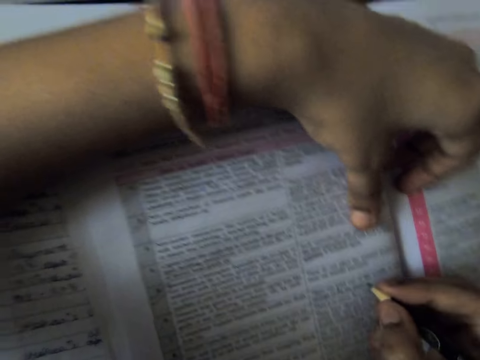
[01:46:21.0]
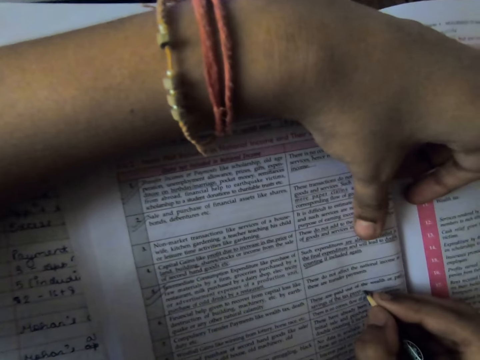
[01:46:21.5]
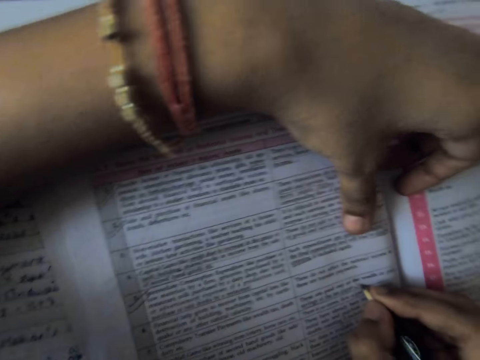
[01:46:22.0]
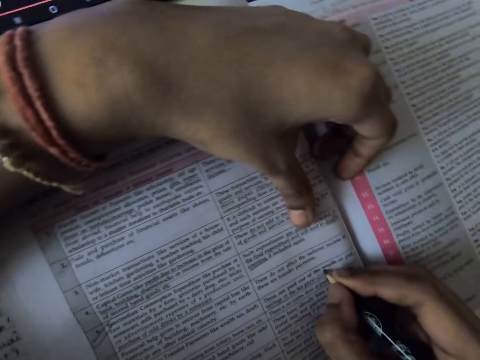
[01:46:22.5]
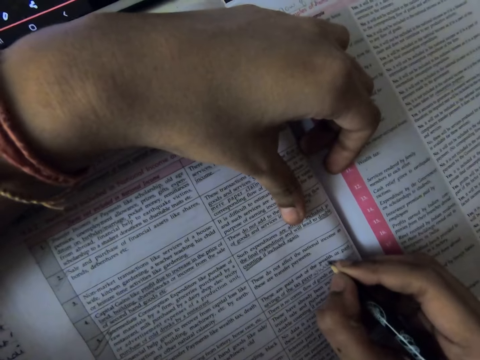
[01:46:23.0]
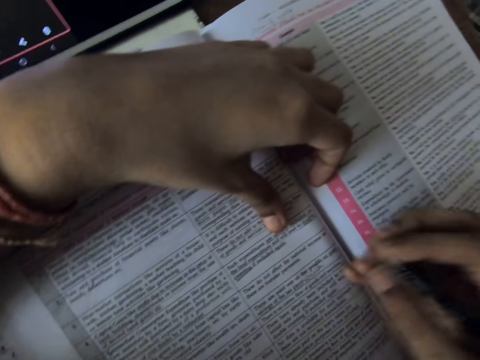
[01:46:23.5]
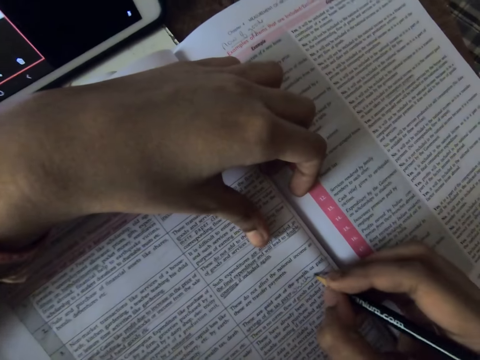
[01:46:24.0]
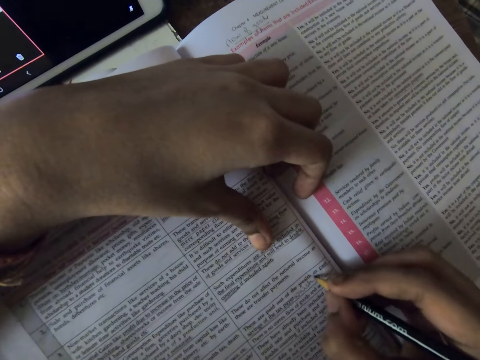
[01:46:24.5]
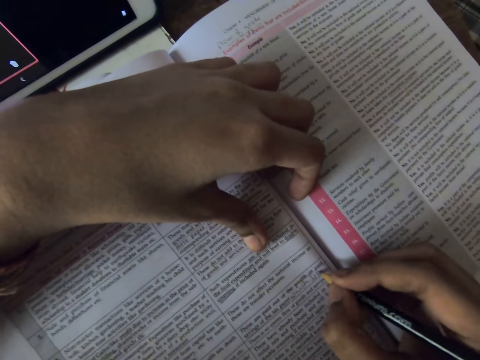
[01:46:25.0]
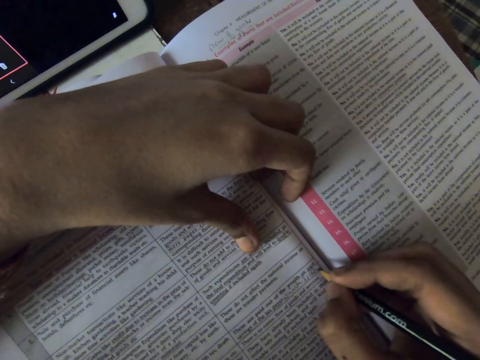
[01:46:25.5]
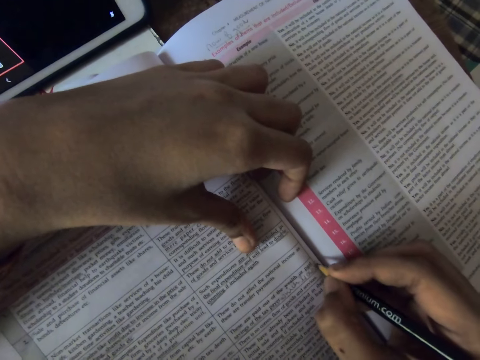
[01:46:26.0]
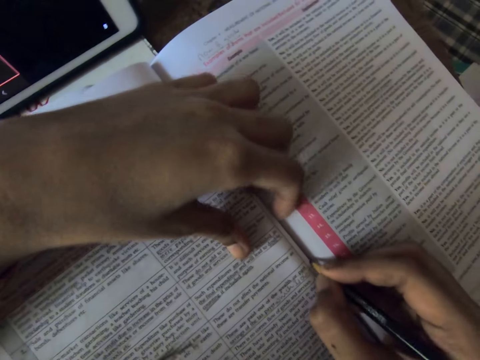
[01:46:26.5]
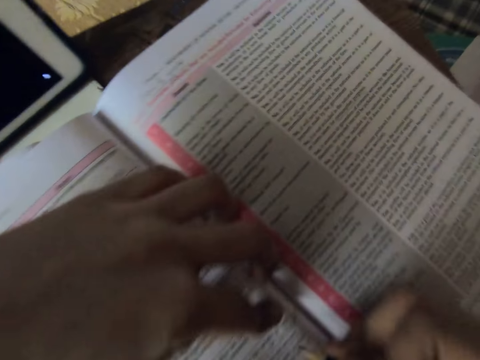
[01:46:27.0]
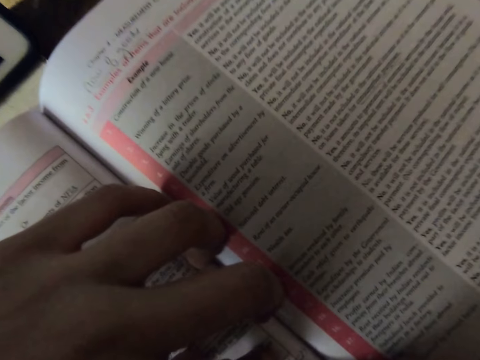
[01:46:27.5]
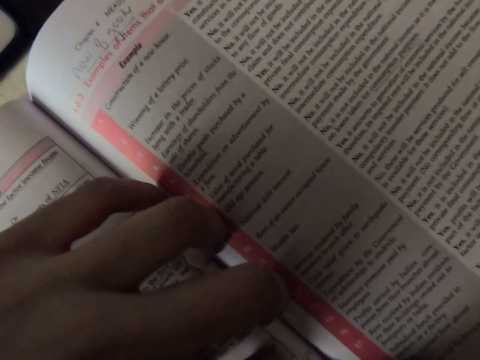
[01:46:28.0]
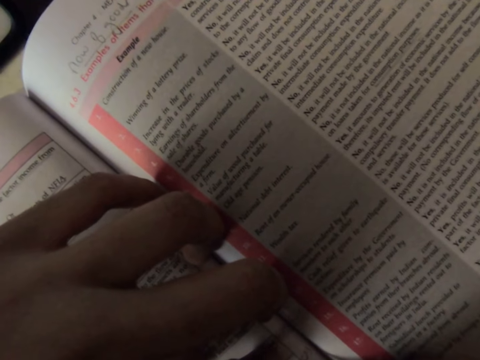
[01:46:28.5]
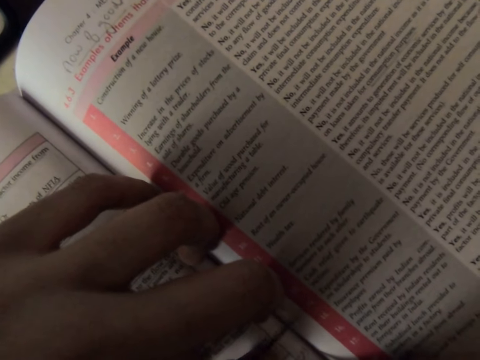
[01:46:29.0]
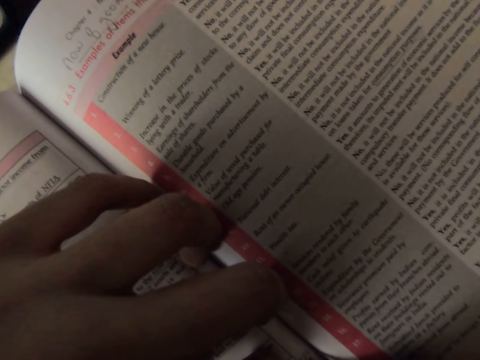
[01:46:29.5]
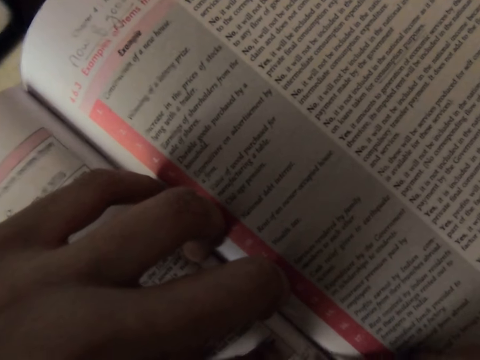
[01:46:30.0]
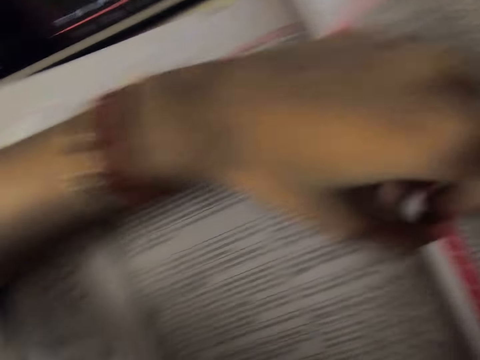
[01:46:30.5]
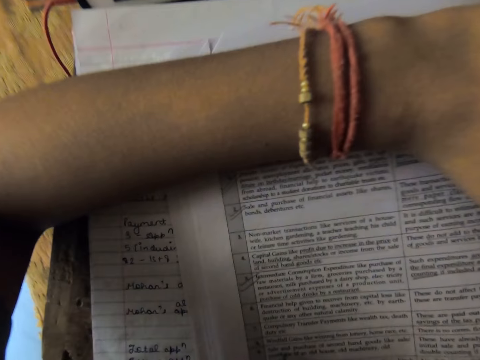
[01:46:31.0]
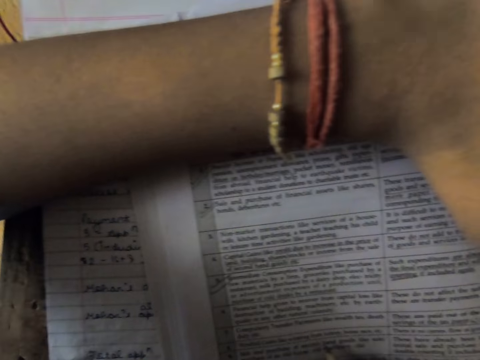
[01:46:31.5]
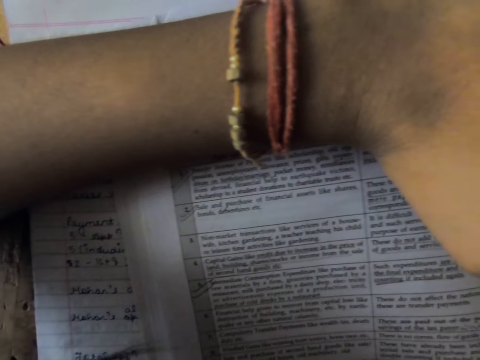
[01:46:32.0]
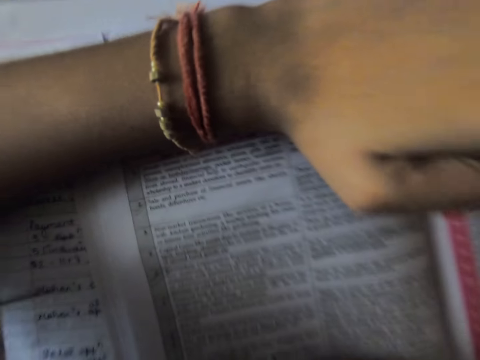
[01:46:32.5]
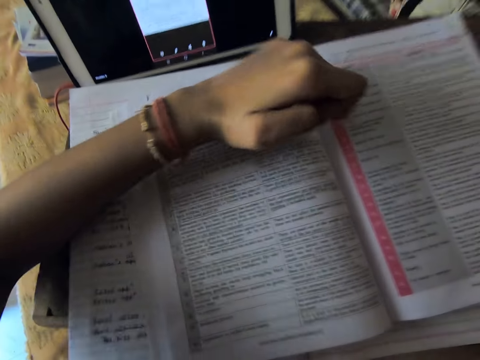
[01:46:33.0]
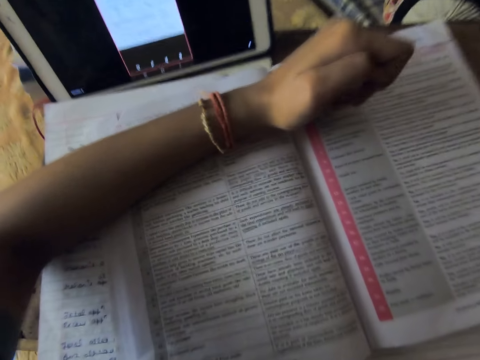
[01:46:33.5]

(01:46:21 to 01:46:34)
The camera wearer writes on the book.

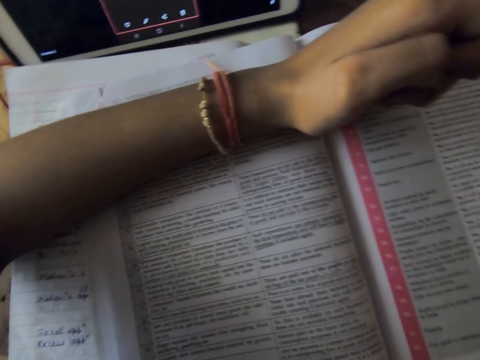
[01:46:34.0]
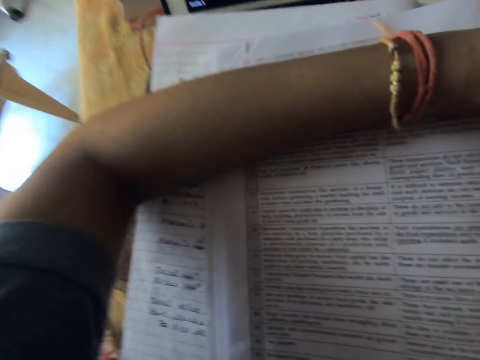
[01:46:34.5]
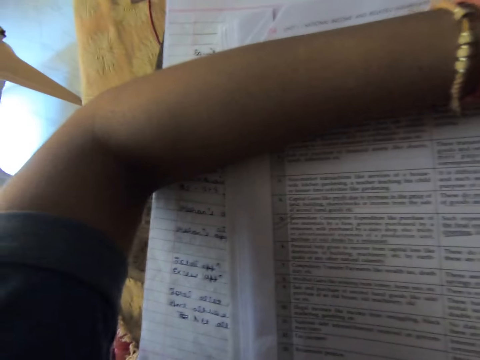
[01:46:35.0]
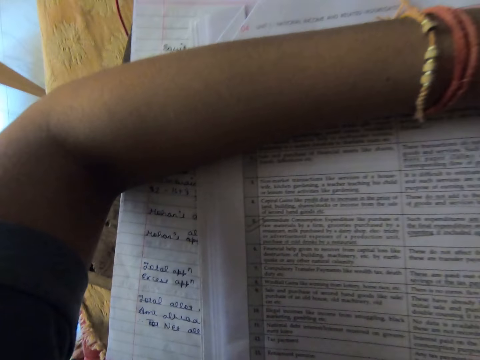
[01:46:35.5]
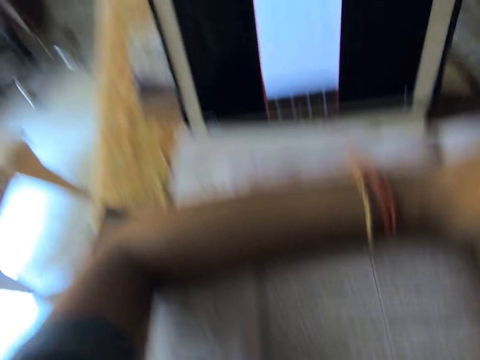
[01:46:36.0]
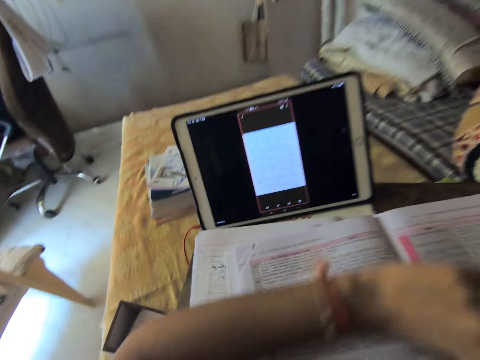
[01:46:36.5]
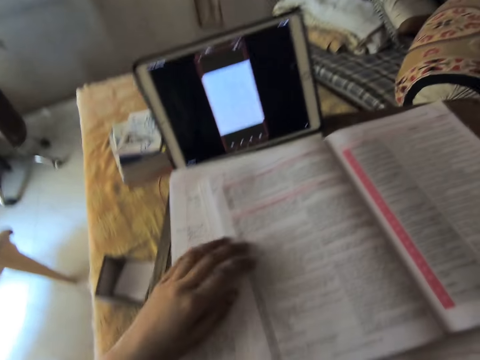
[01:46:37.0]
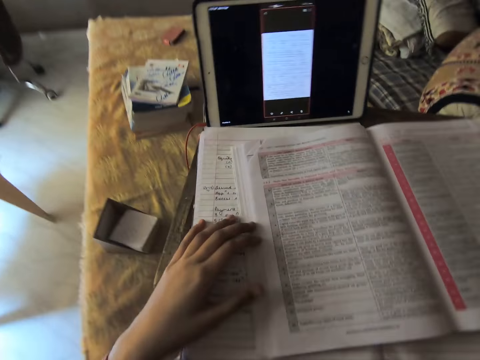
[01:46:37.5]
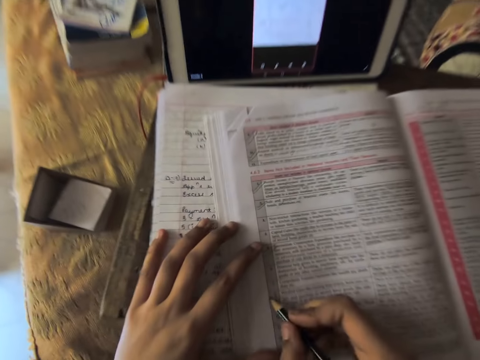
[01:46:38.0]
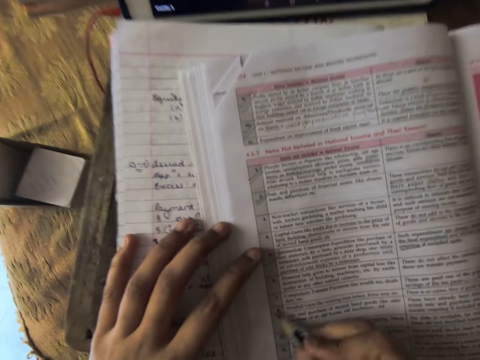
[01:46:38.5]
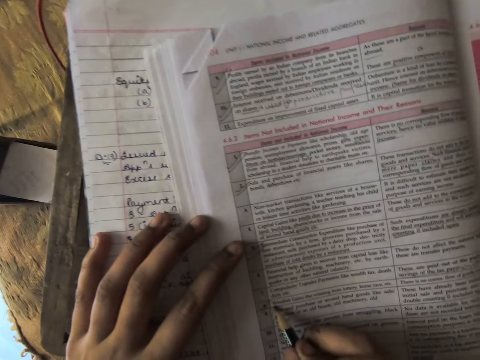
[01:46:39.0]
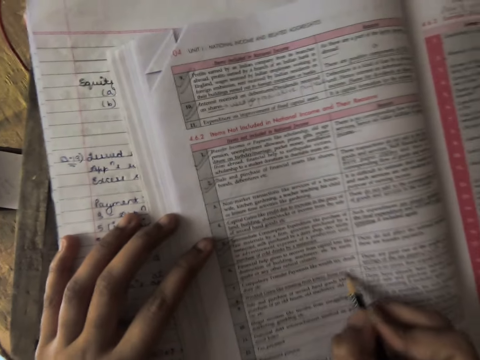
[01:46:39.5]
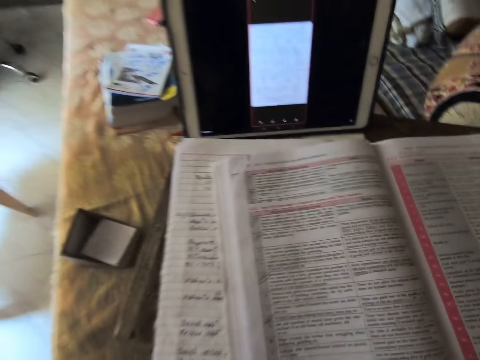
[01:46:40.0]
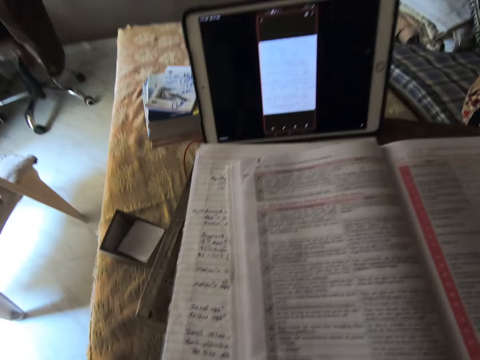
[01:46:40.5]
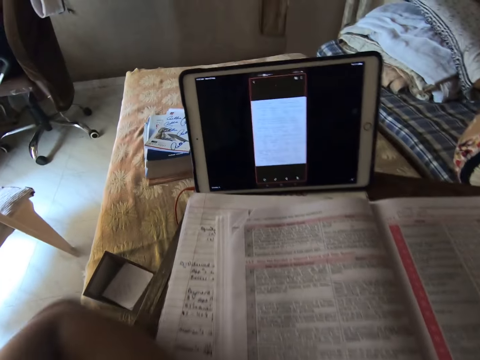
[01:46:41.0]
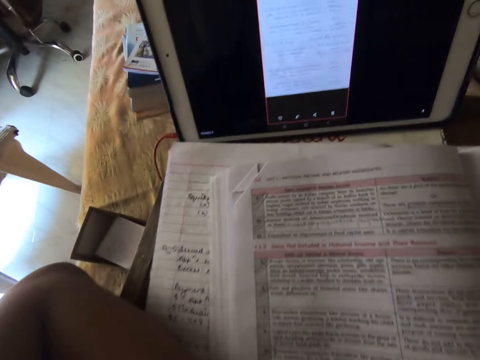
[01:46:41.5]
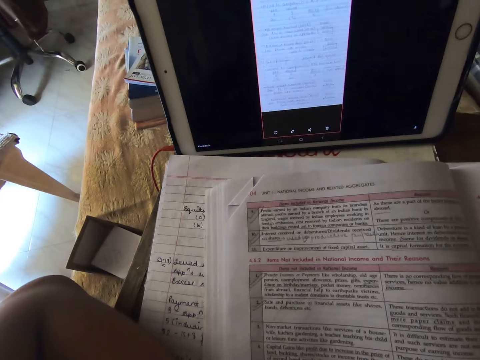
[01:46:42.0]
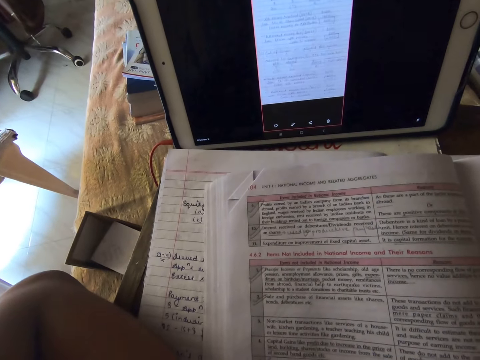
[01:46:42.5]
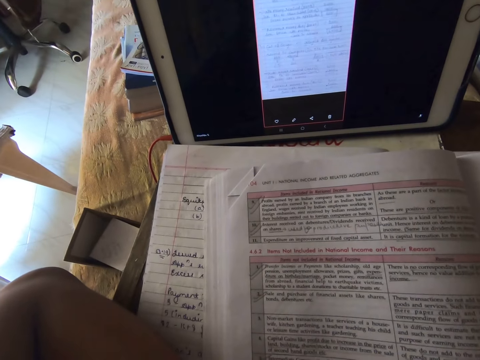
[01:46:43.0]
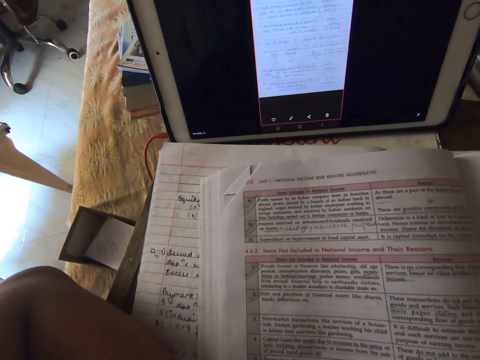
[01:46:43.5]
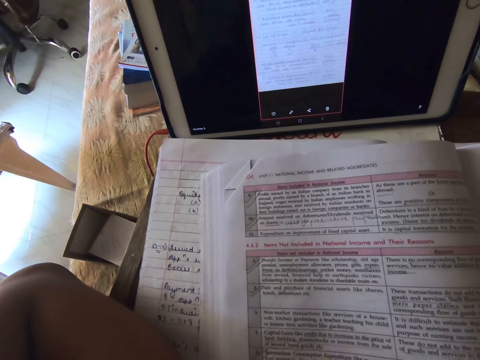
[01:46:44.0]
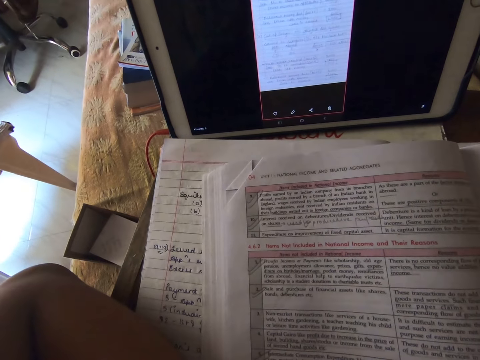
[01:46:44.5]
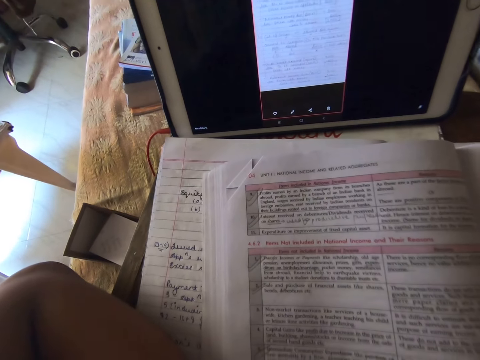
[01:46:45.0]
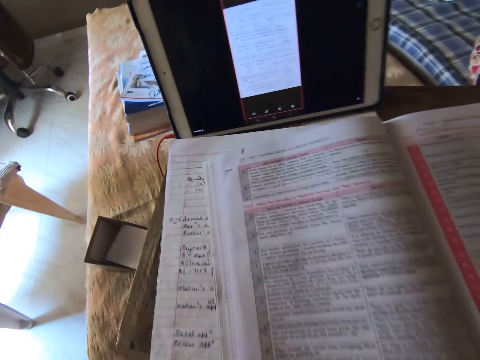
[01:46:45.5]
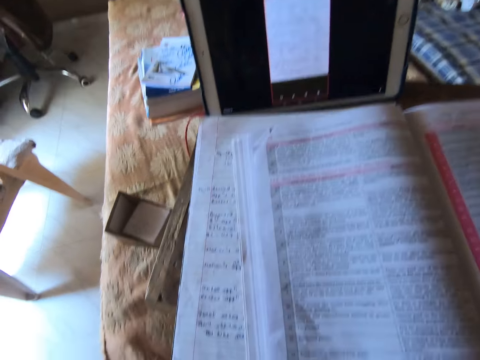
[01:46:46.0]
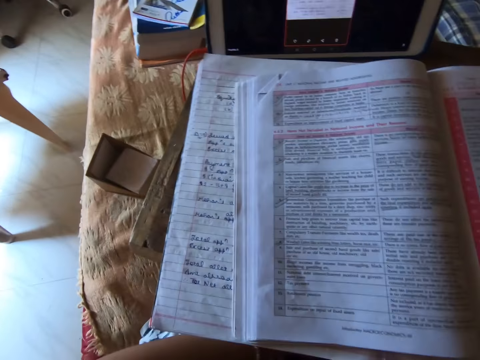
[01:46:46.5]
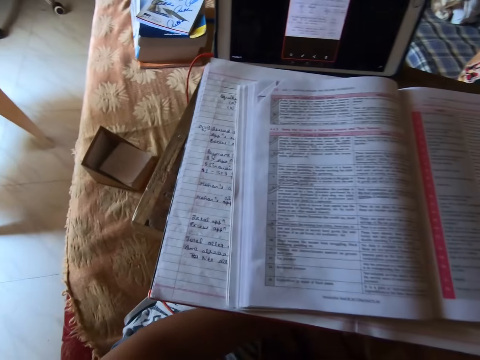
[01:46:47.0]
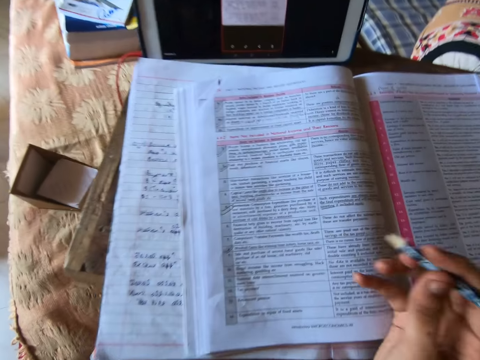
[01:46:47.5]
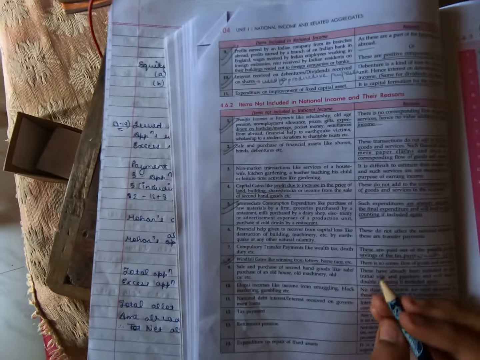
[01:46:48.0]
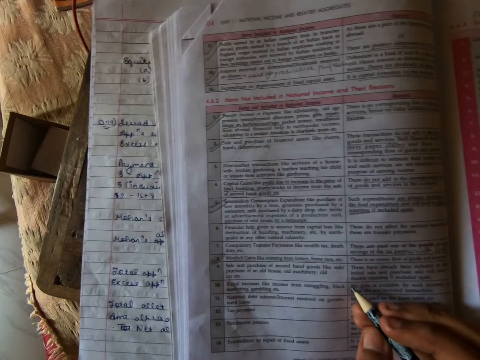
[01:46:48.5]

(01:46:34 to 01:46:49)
The camera wearer looks at the book. They remove their left arm from the books on the table. They mark the book with a pencil. They underline words on the book. They put their left hand on the table. They read through the book in front of them. They put their right hand on the book.
